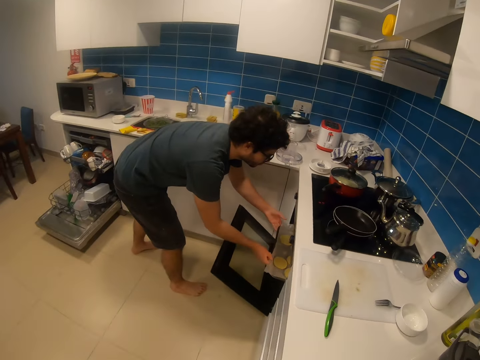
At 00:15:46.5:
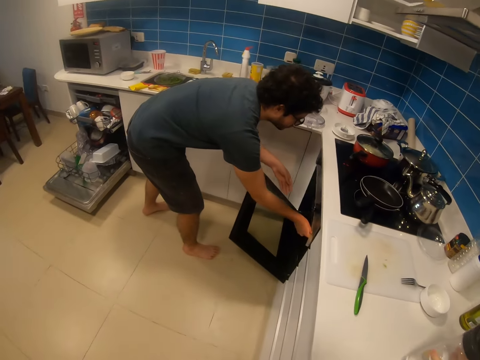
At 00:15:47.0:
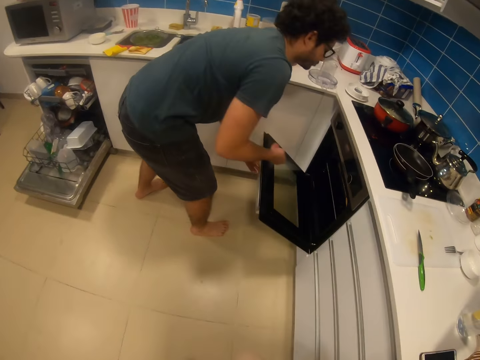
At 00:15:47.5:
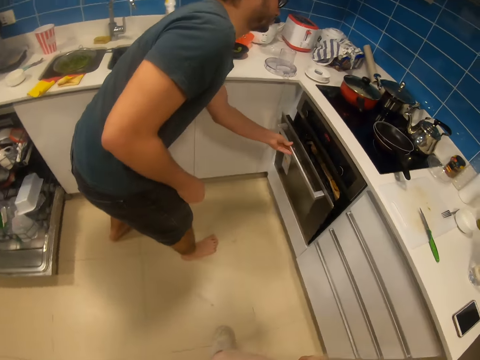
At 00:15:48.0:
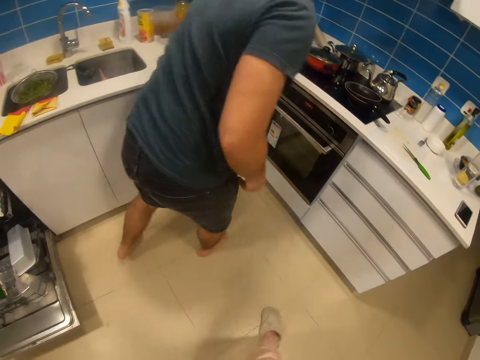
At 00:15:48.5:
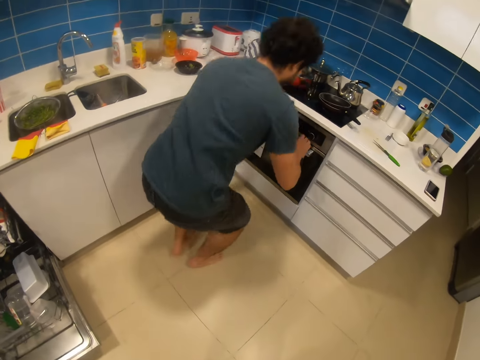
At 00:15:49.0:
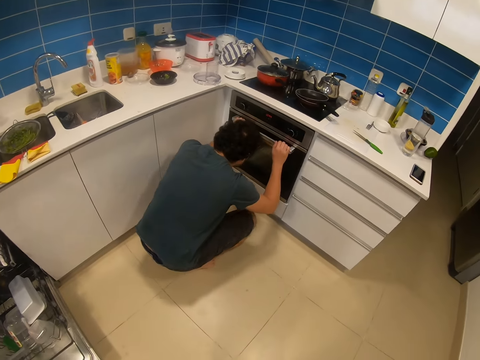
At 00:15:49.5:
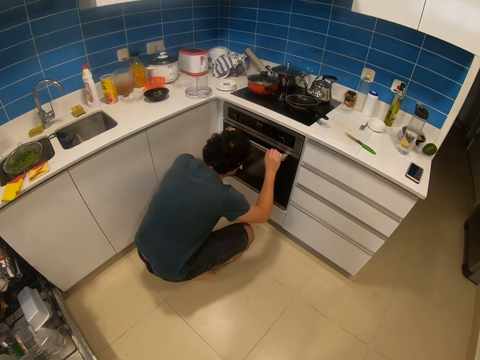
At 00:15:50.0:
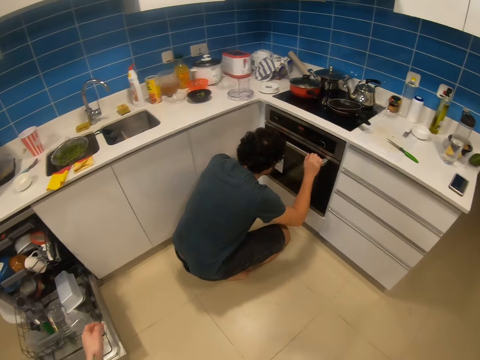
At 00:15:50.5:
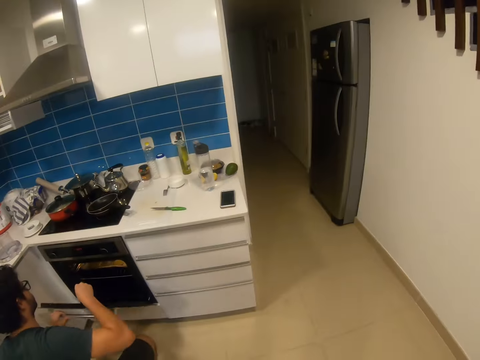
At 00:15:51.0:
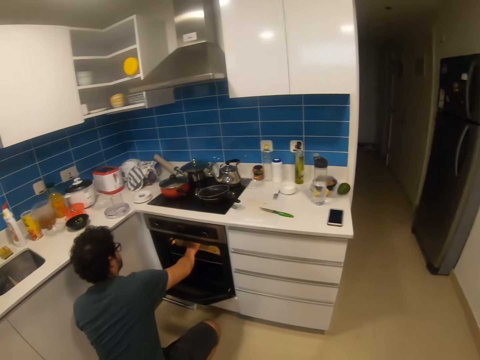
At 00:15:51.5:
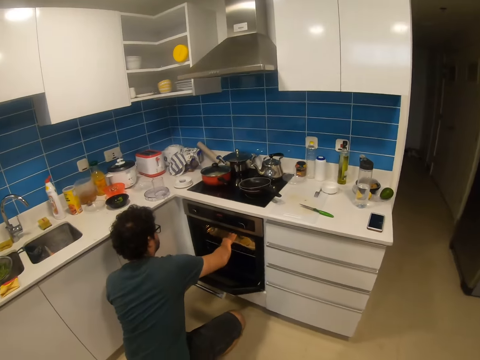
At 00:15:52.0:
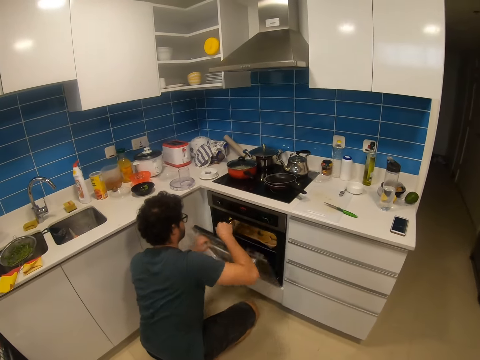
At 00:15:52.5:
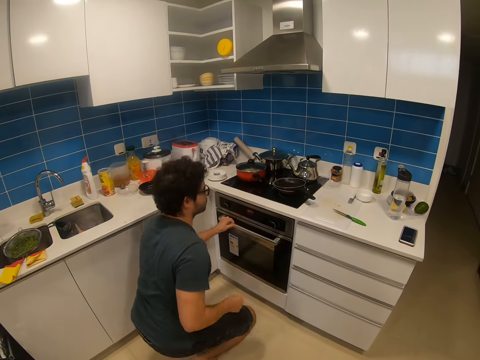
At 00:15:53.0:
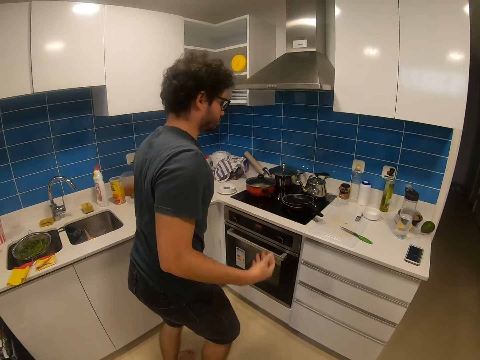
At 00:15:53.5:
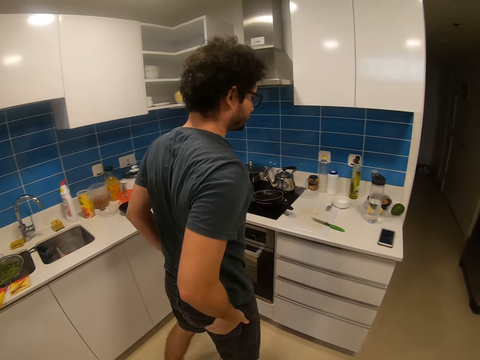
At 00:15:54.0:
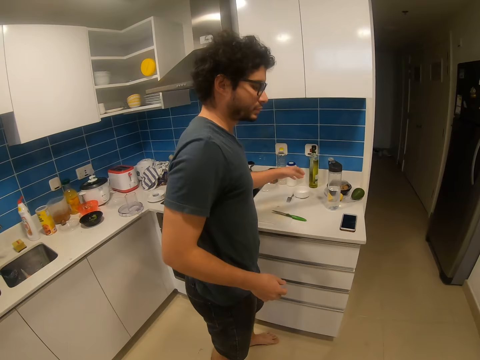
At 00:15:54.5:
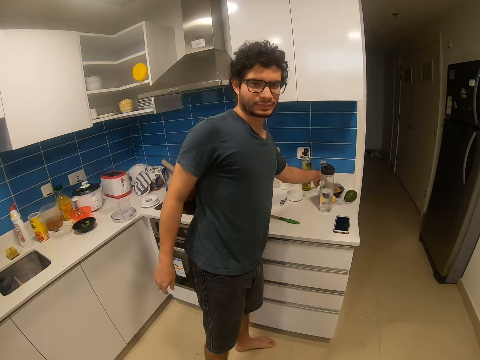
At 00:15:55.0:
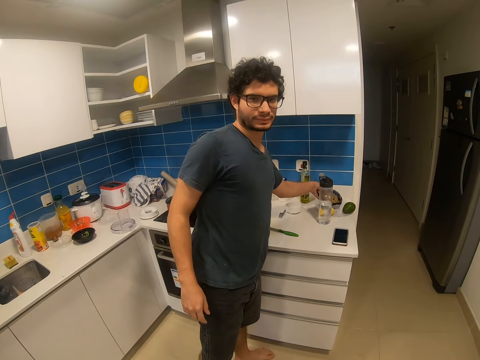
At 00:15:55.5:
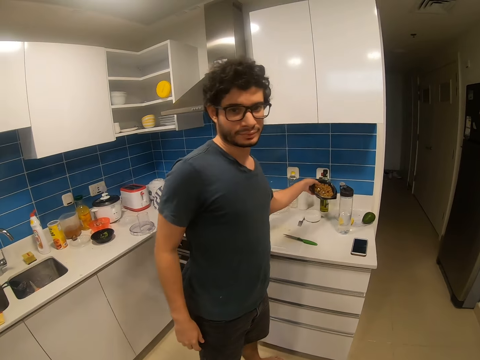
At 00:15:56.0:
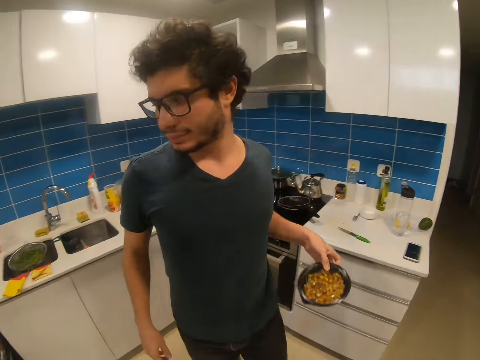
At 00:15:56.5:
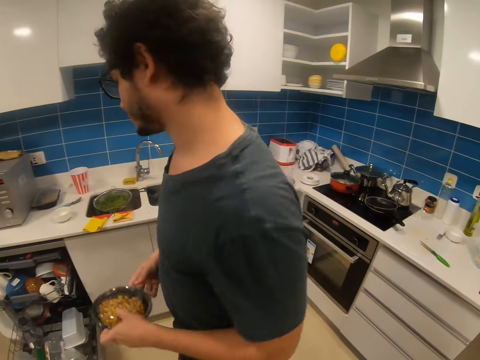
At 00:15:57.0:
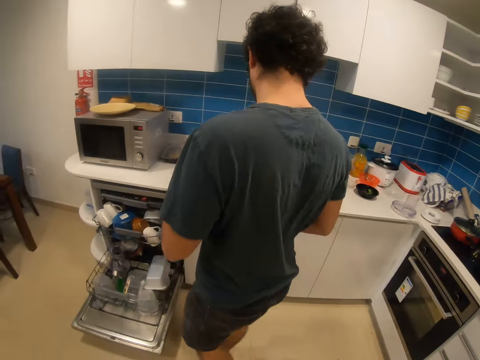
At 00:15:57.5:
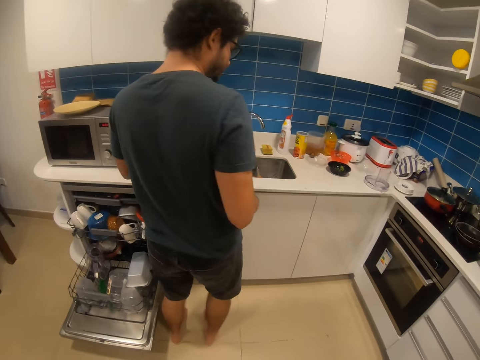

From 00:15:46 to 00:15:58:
A man puts a tray of dough in the oven. He closes the oven with the left hand. He opens the oven. He pulls a tray of dough. He closes the oven with the left hand. He picks a bowl of snacks with the left hand.

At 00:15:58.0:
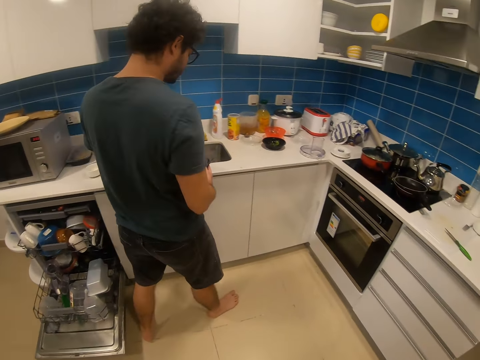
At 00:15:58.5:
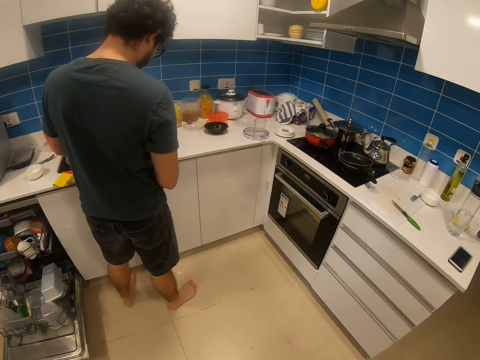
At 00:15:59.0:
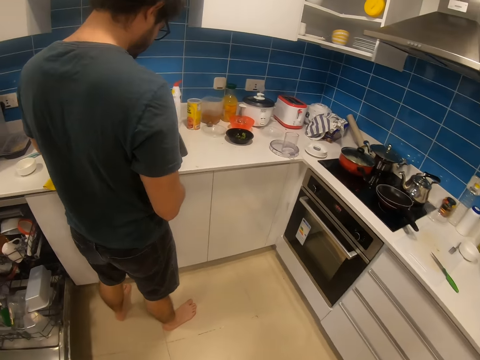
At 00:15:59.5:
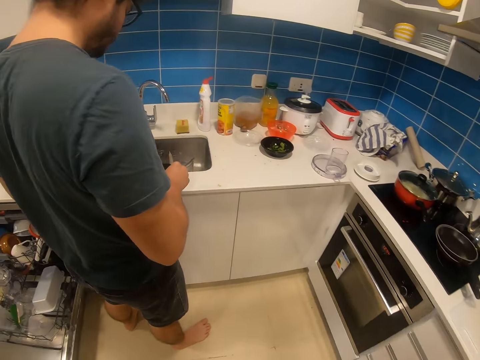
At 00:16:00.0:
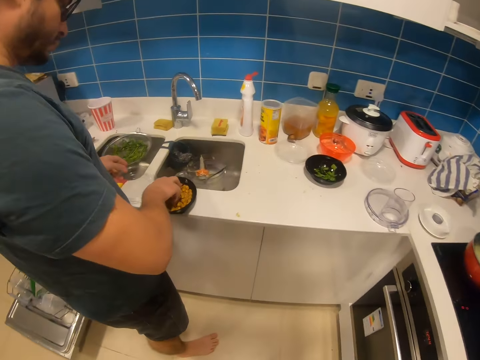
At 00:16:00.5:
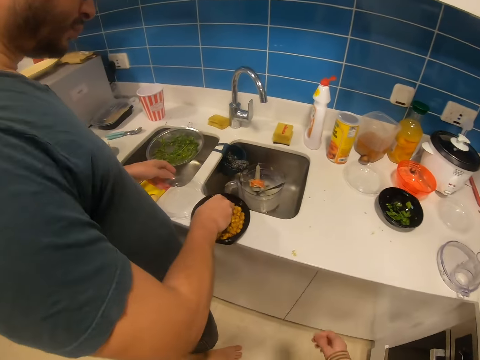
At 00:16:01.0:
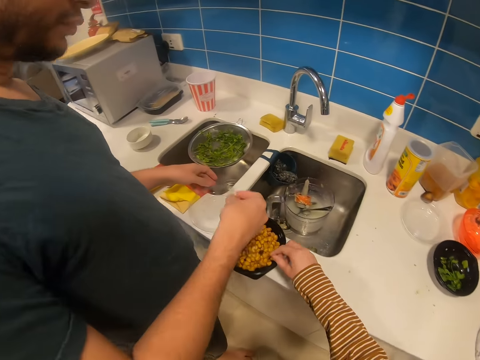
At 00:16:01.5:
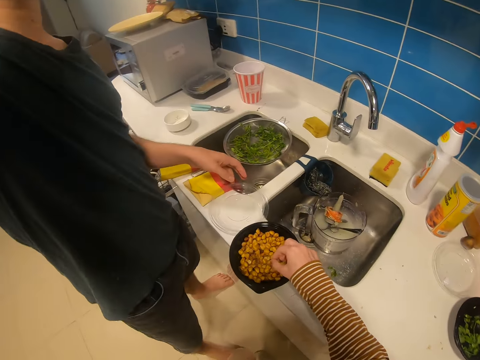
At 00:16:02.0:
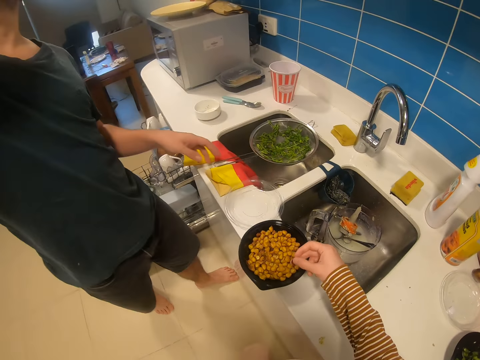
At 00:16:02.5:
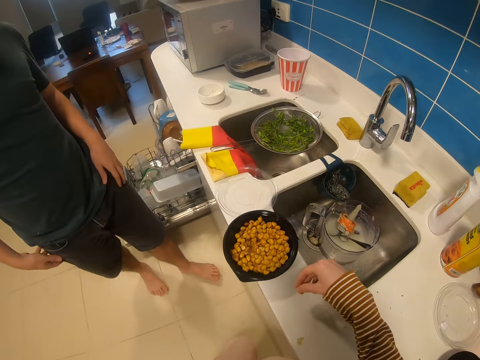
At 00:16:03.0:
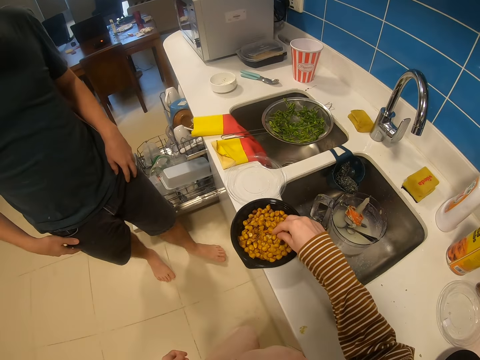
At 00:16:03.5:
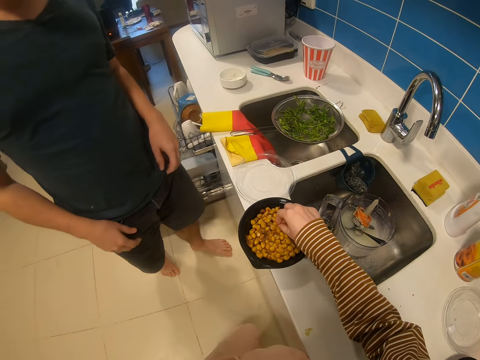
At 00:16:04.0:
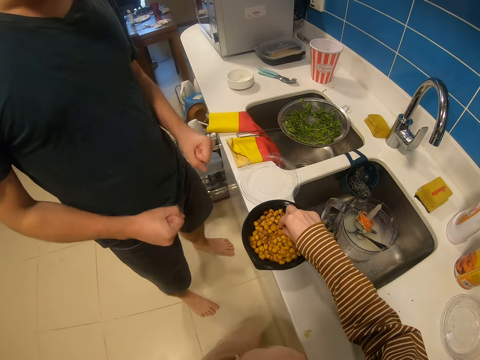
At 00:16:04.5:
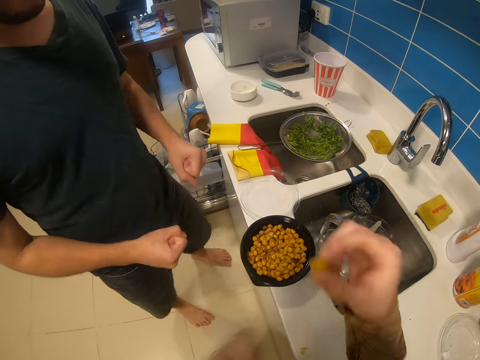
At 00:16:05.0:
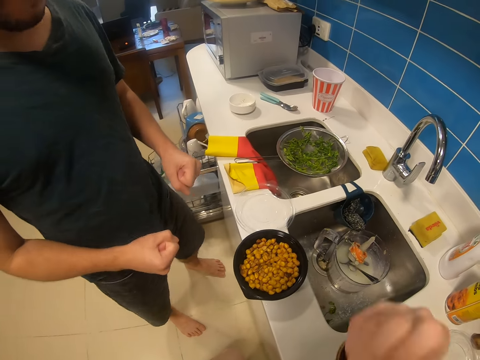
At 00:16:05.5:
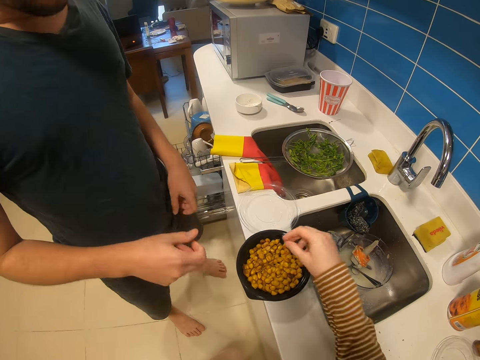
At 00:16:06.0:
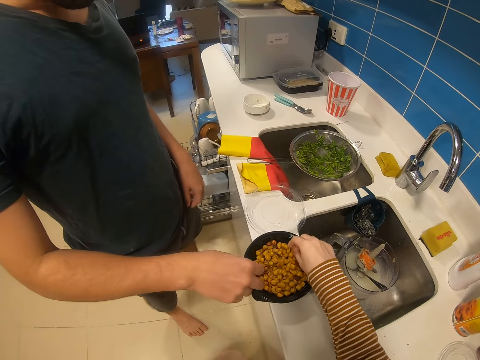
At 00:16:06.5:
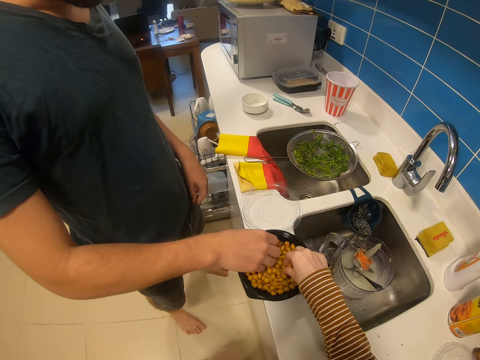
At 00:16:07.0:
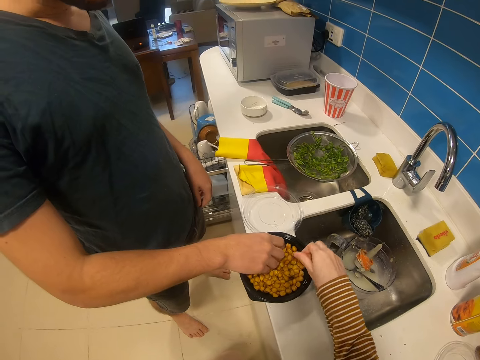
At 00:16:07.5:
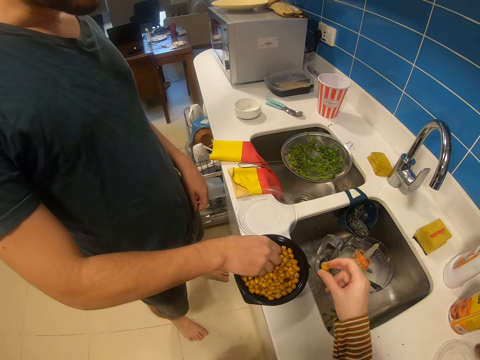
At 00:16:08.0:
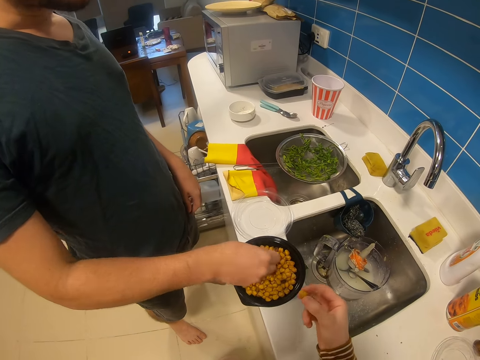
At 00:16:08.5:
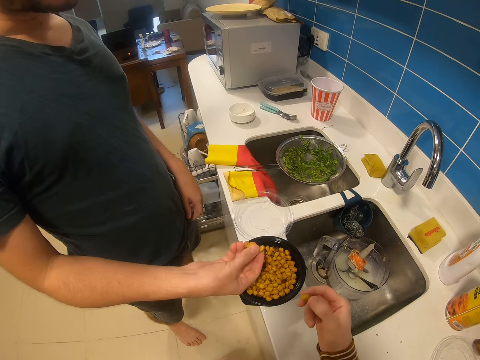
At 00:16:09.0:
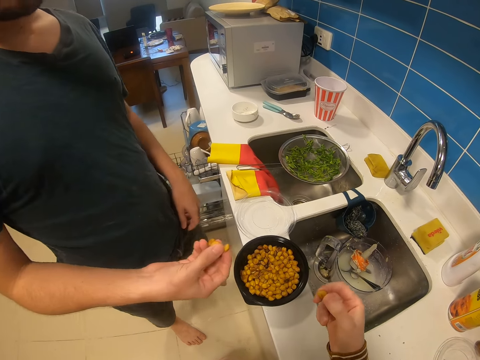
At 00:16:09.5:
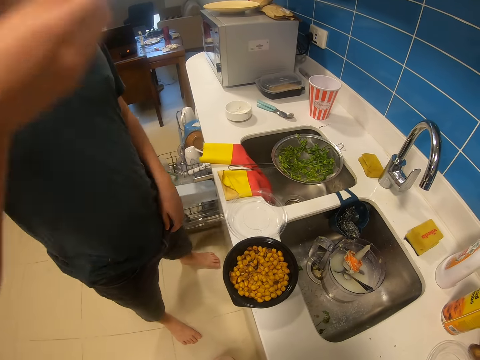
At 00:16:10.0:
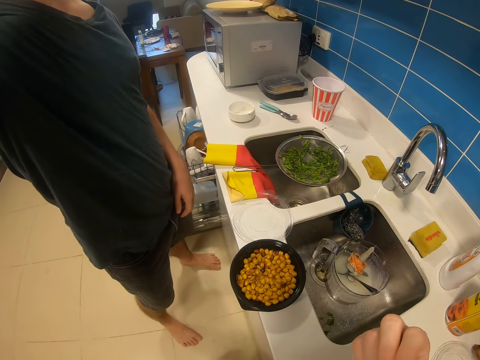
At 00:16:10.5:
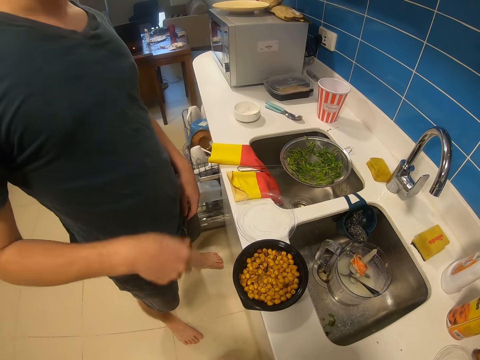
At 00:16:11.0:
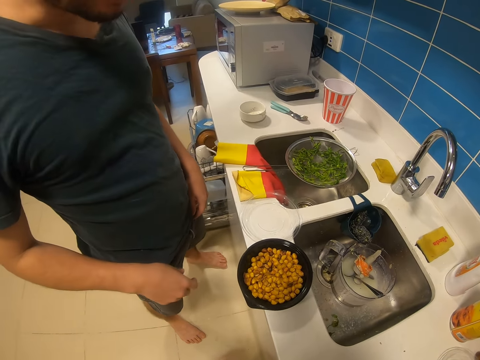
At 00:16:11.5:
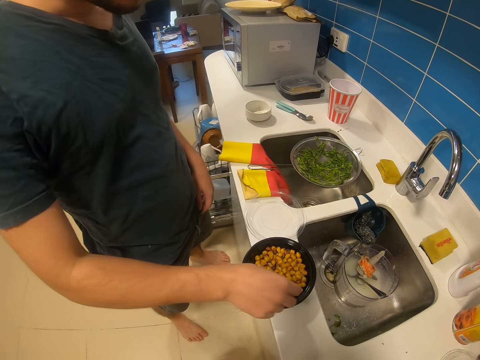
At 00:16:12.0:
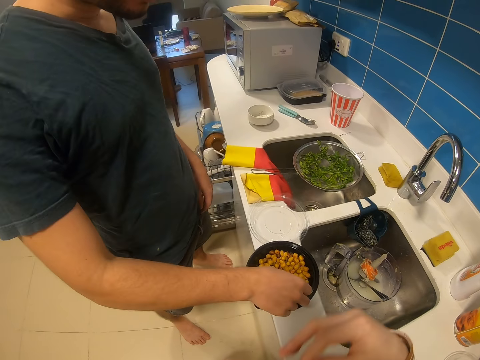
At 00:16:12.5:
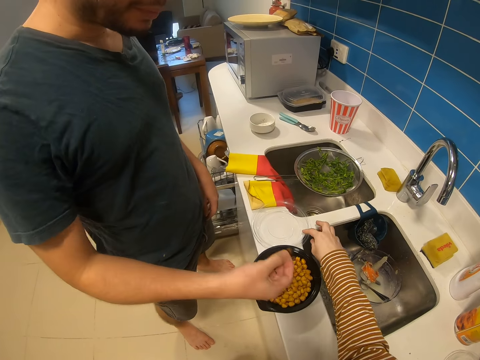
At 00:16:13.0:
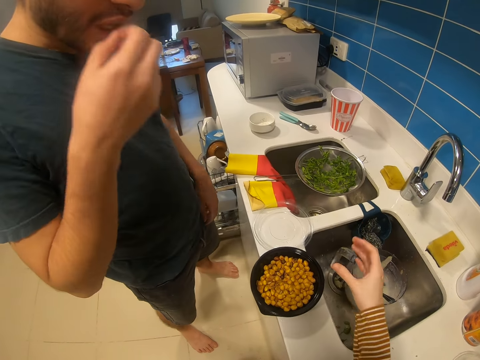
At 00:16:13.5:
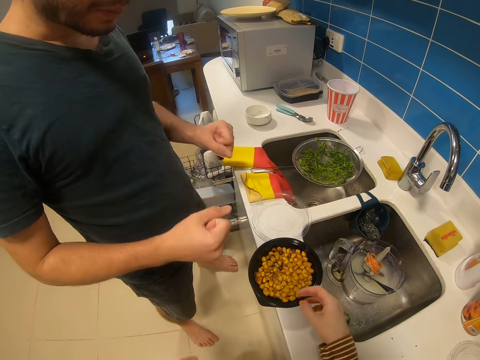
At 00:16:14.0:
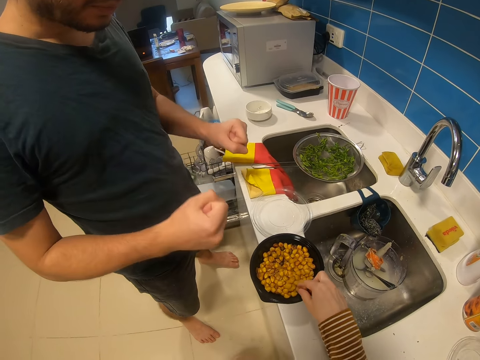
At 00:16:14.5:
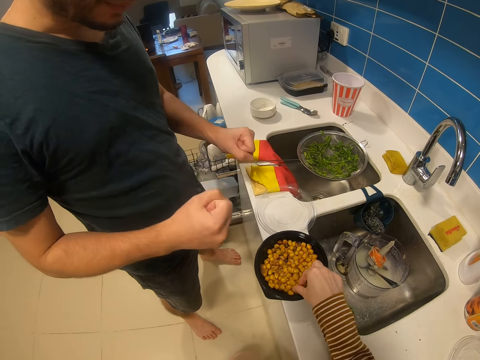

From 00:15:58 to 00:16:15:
A man opens the bowl. The man places the dish on the sink. The man picks nuts or snacks from the dish with the right hand. The camera wearer picks a snack. The man eats the snacks. The camera wearer picks nuts from the dish with the right hand. They eat a snack, pick a snack. The man picks the snacks. The camera wearer eats a snack. The man eats the snacks. The man picks nuts from the dish with the right hand. The man eats the snacks.
